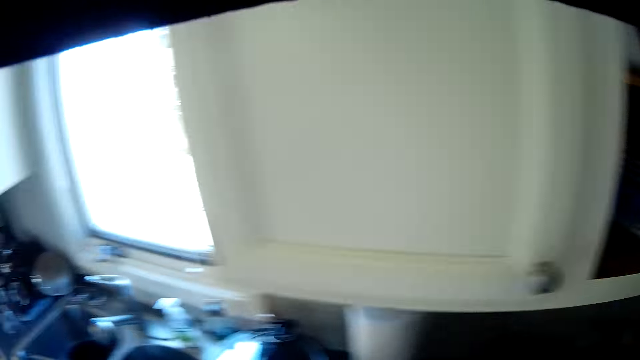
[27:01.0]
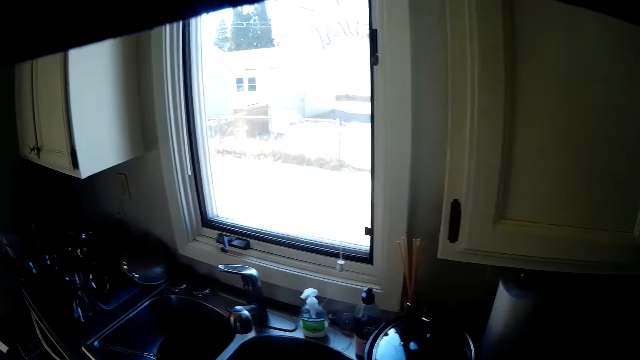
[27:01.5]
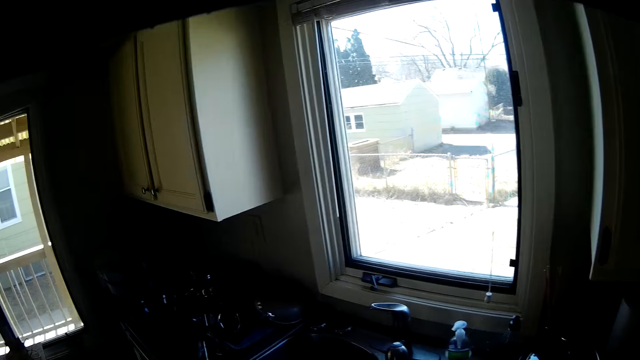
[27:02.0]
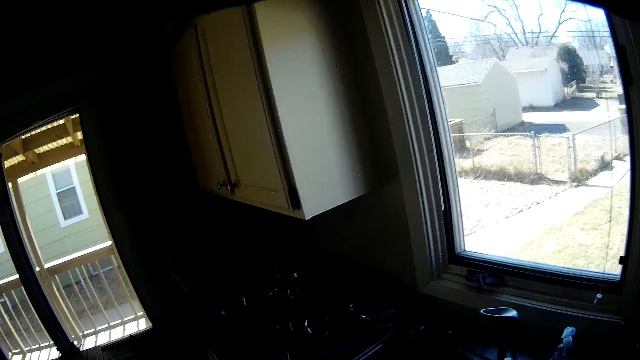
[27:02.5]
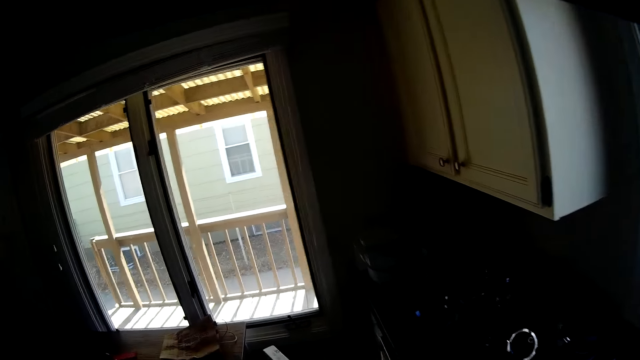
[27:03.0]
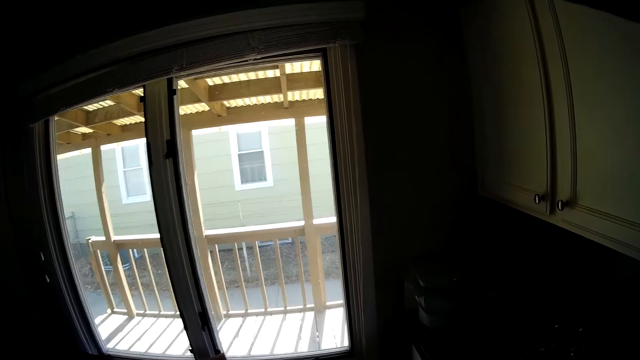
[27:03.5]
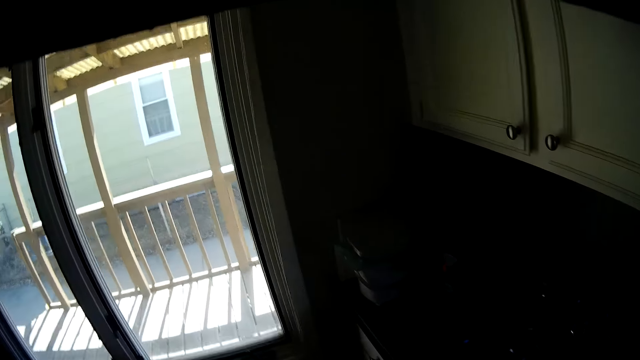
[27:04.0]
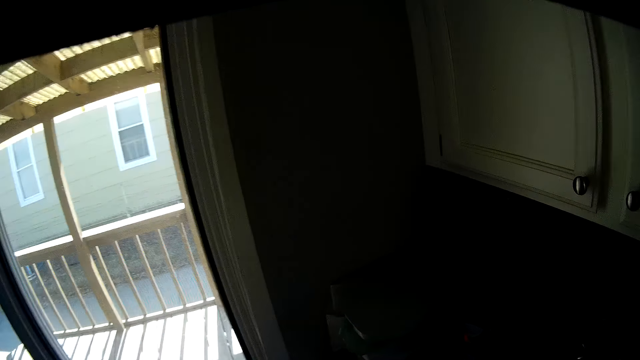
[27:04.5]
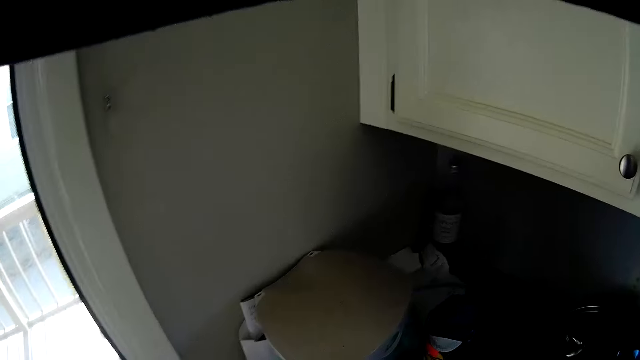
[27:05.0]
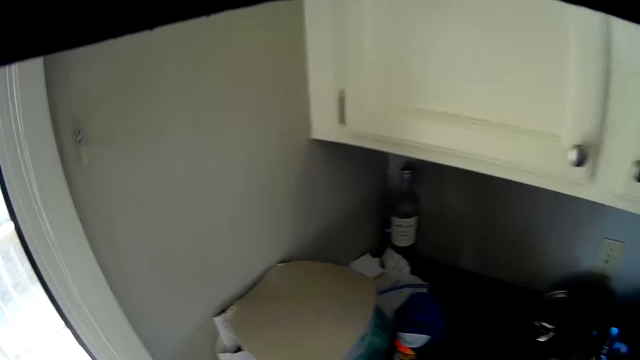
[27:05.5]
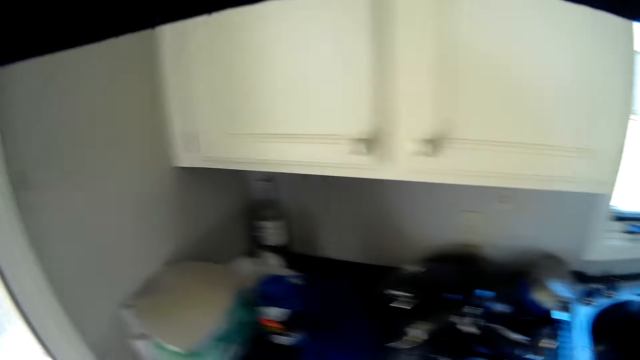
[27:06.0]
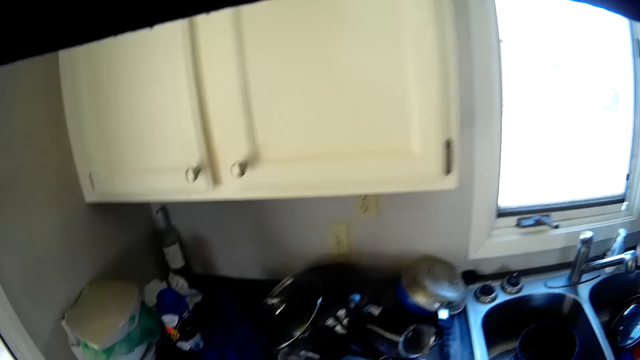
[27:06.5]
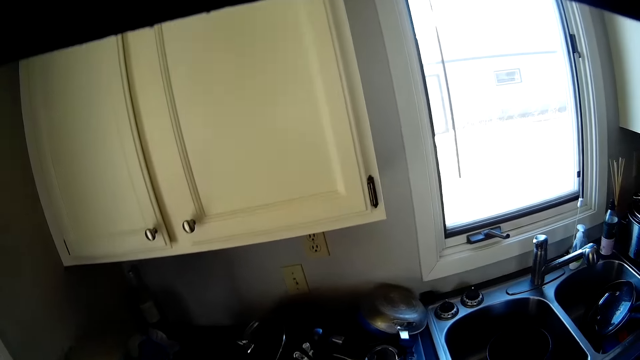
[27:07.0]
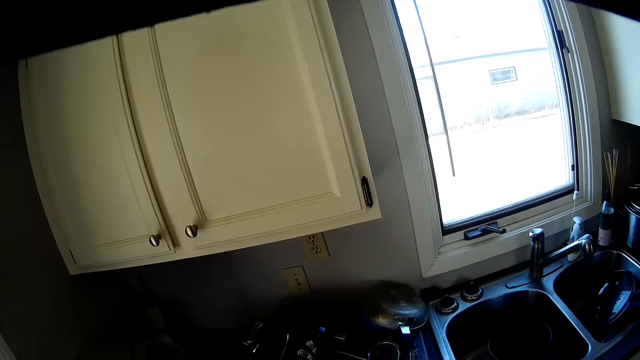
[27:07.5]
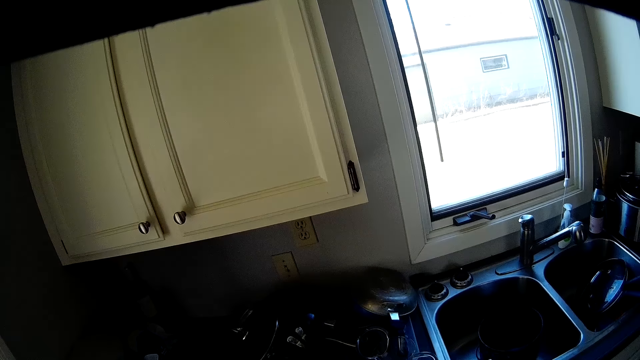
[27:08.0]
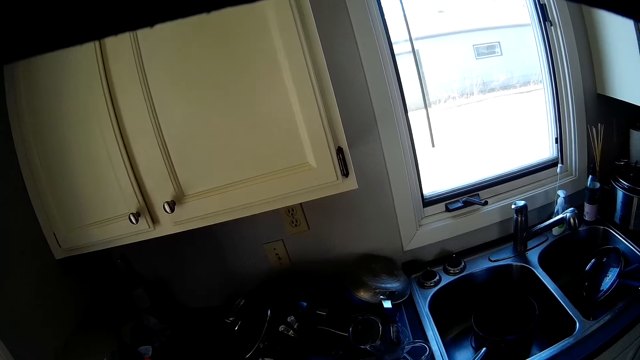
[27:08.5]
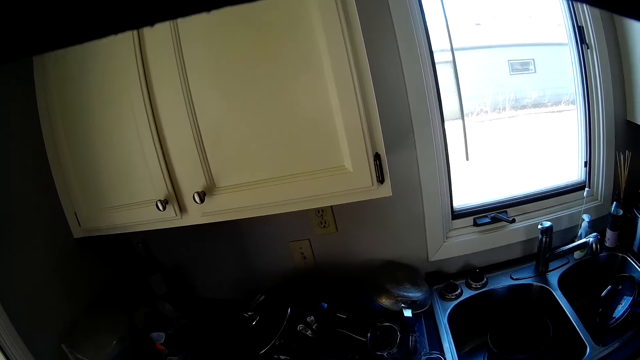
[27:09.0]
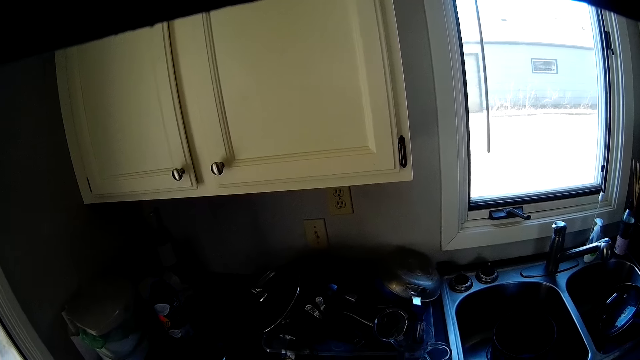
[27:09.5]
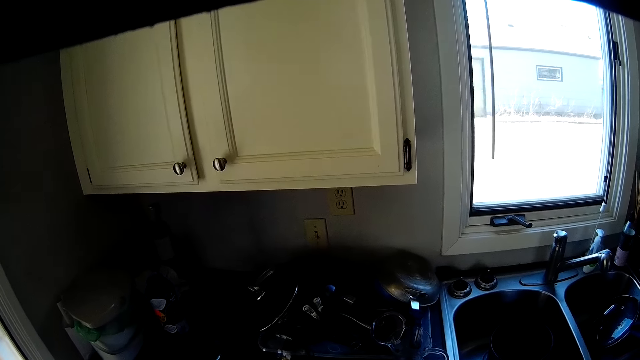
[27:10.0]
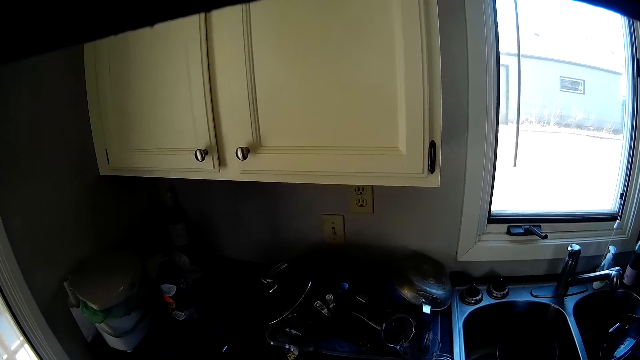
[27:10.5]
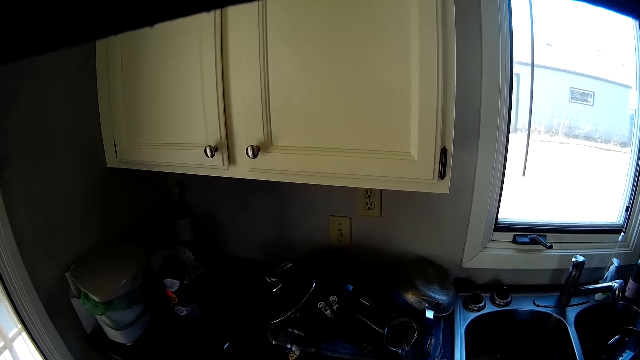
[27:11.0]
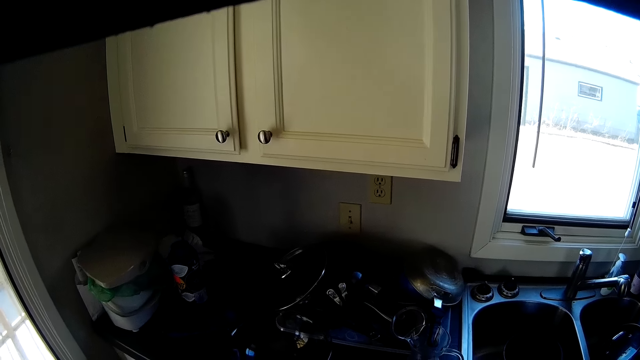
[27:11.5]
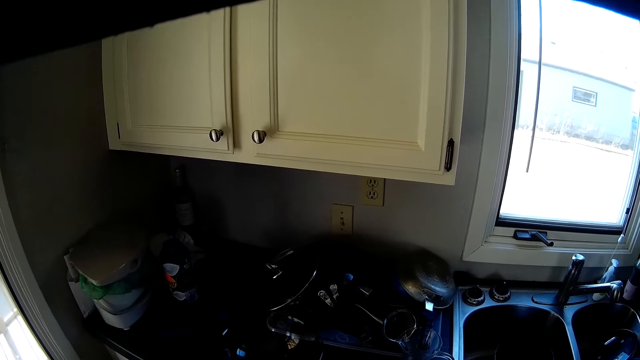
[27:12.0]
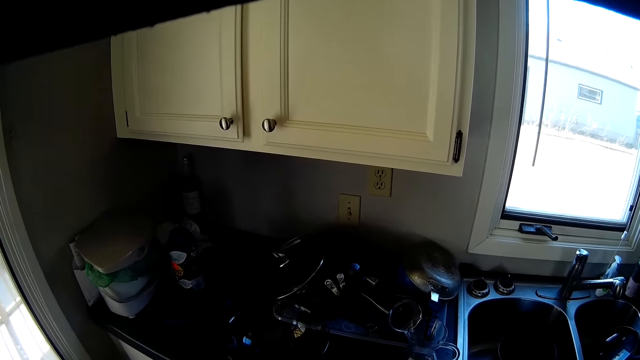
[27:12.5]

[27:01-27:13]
The camera wearer walks in the room. They stare at the sink.

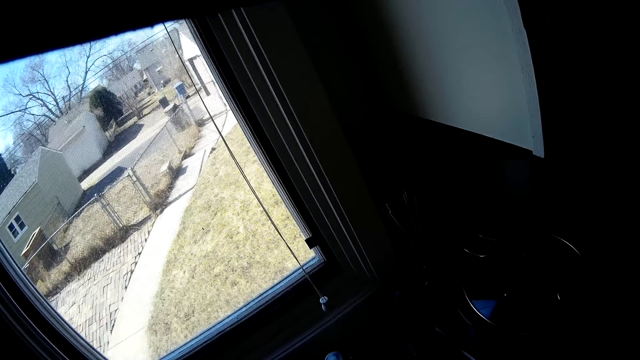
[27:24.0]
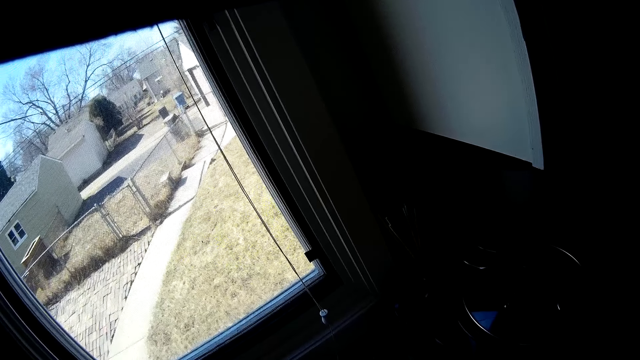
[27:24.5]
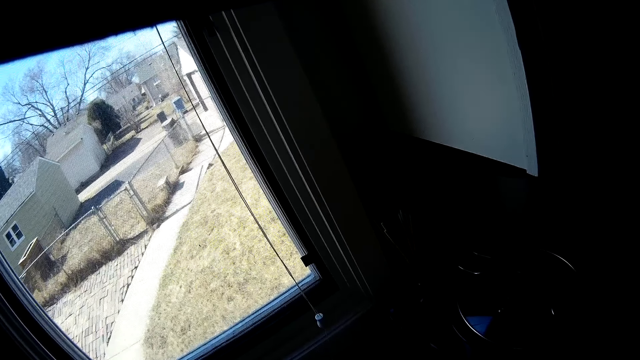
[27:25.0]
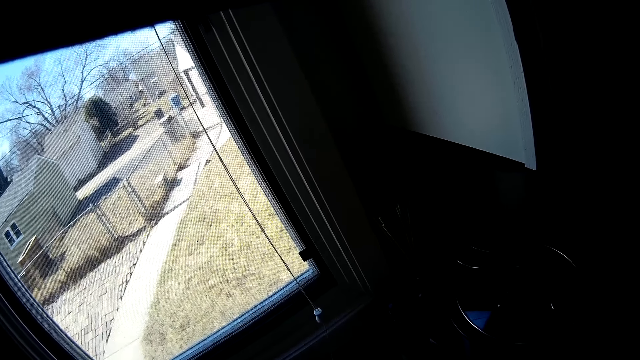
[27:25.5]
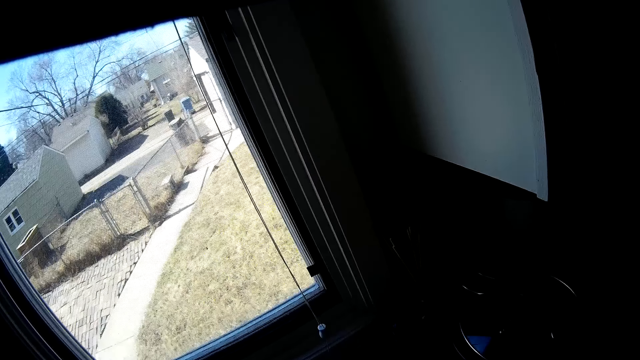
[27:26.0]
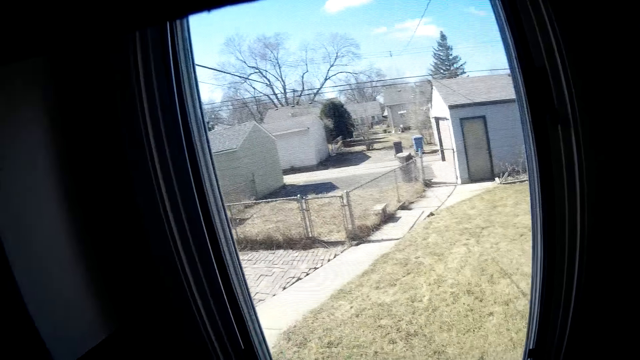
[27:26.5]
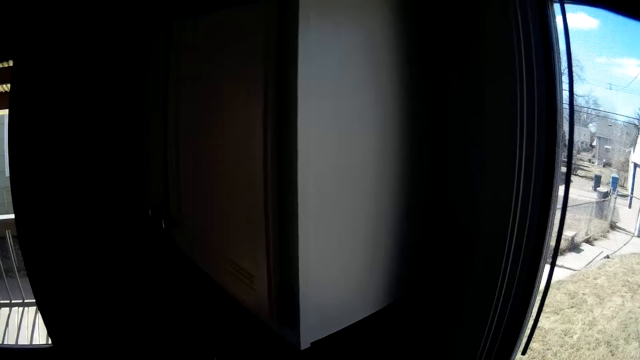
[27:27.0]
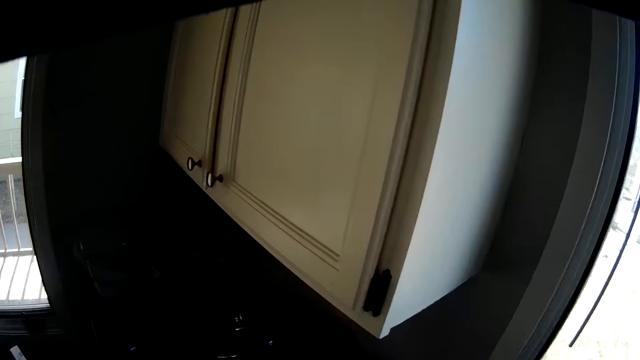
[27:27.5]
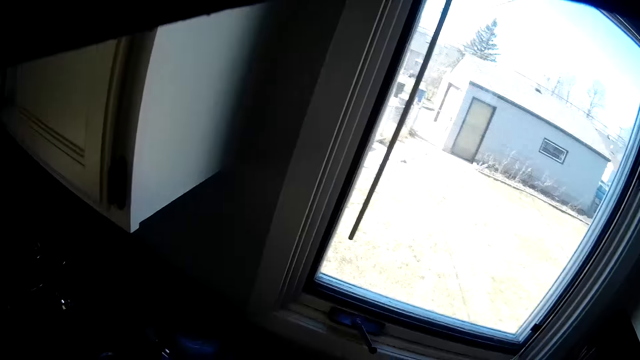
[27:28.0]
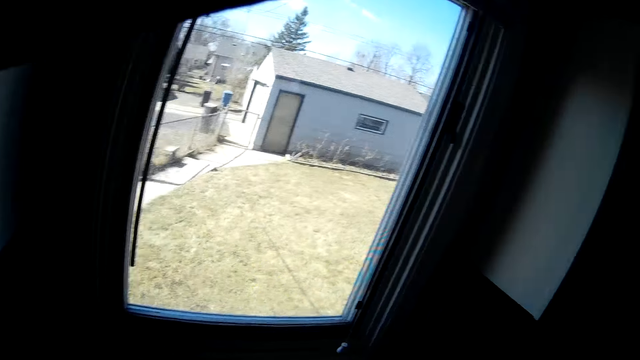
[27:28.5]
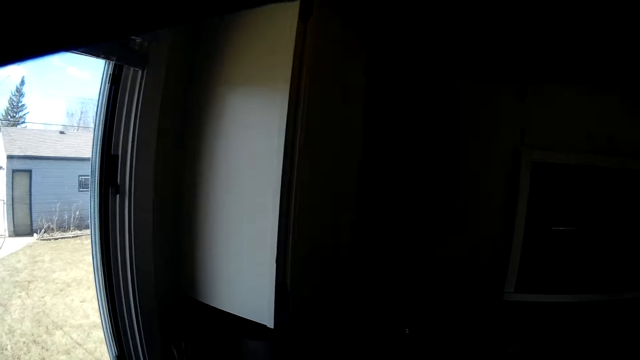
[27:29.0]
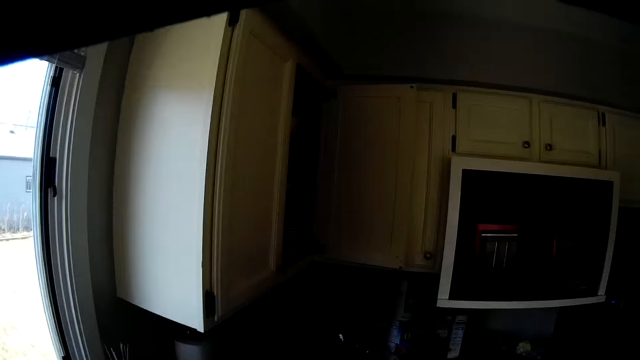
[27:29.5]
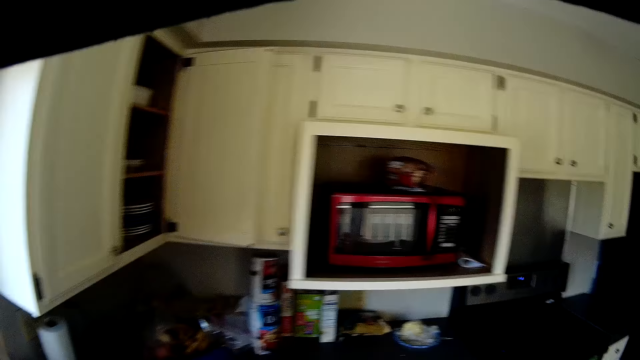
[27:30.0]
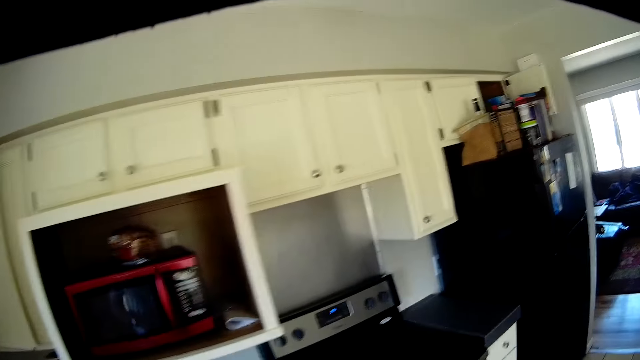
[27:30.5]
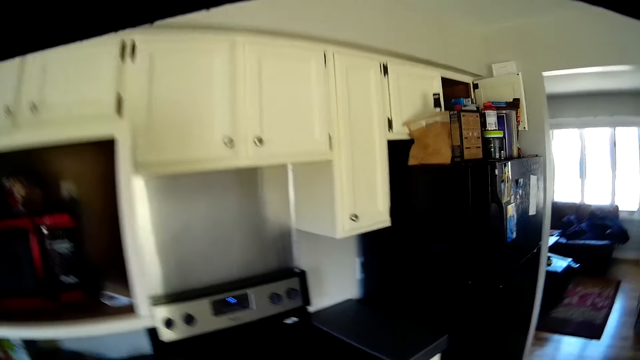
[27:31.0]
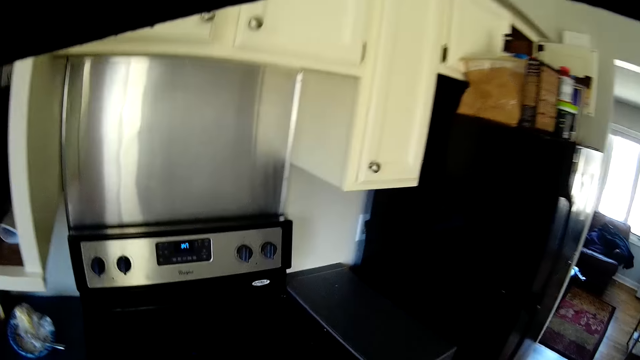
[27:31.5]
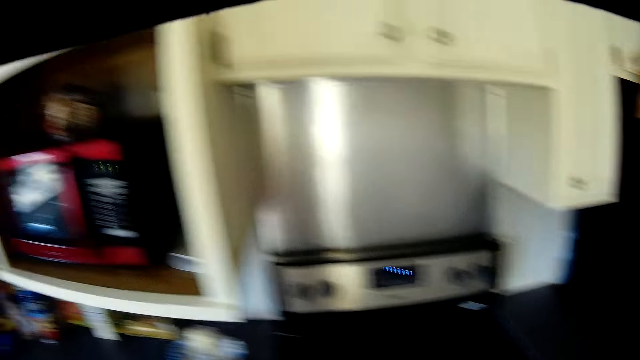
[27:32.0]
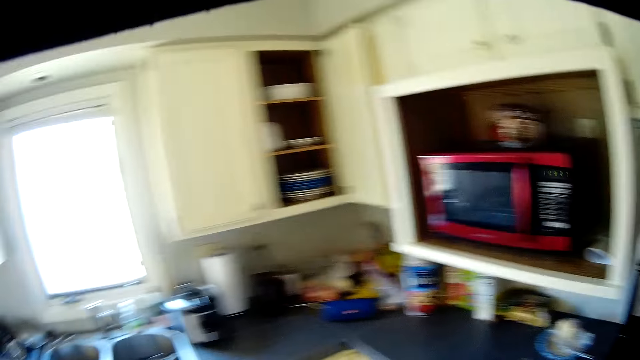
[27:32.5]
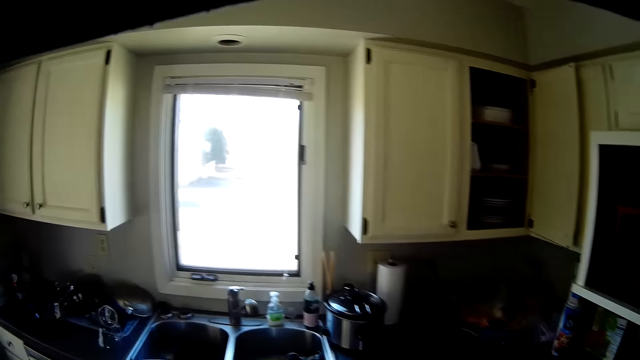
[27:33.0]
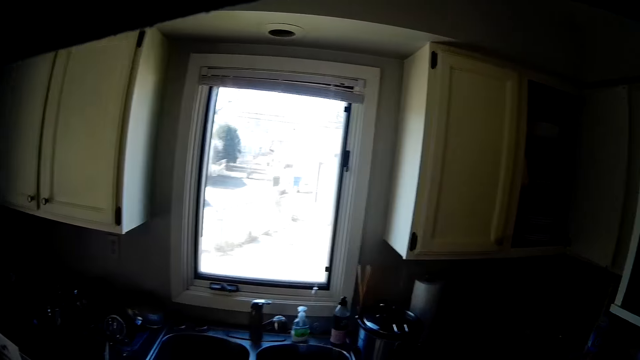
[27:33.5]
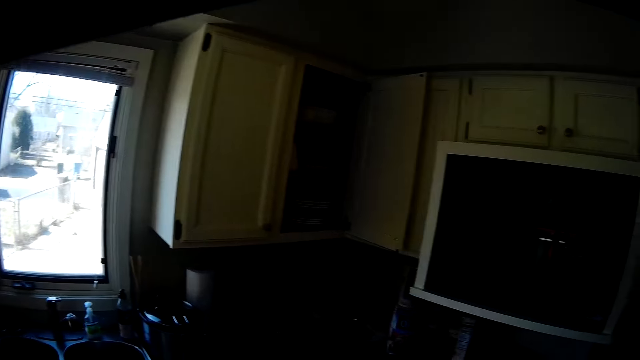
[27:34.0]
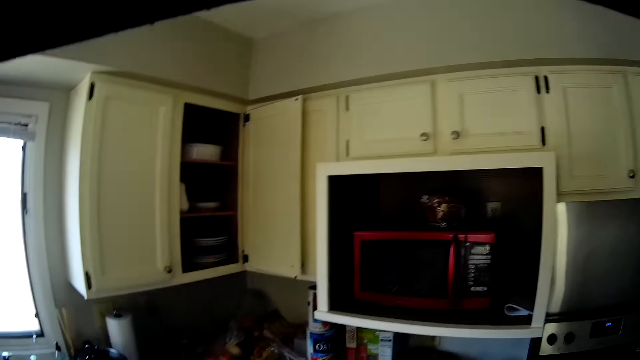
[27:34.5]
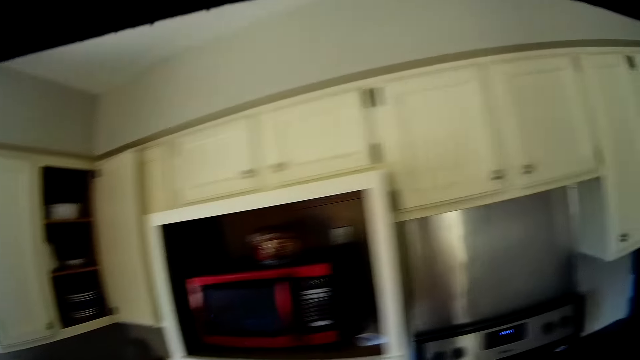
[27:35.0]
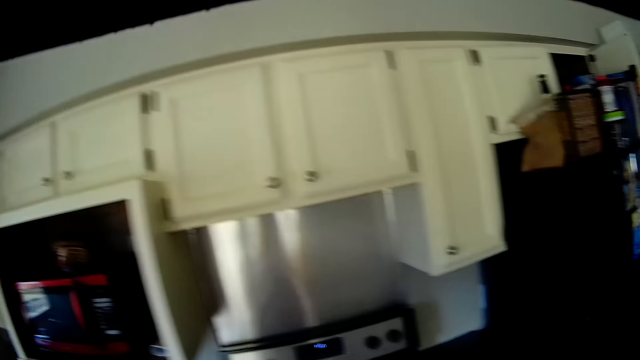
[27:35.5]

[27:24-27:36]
The camera wearer looks at the window. They look around the kitchen.
